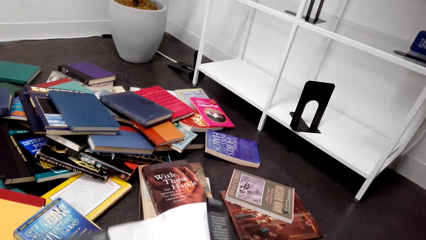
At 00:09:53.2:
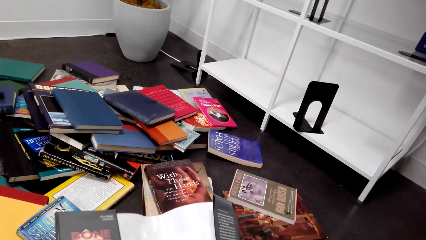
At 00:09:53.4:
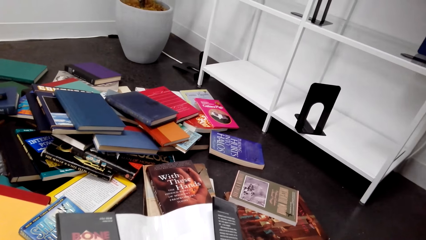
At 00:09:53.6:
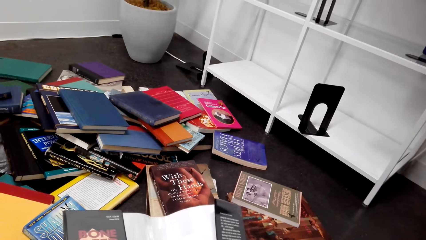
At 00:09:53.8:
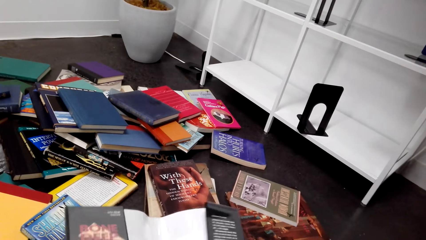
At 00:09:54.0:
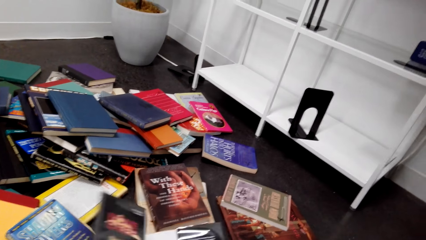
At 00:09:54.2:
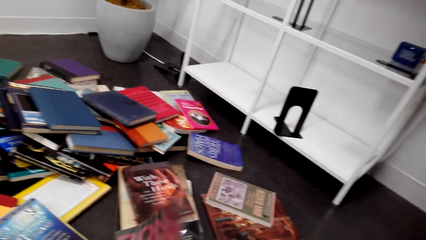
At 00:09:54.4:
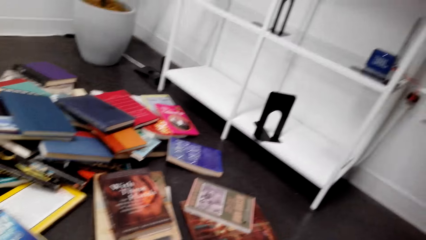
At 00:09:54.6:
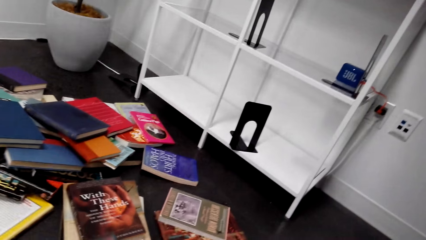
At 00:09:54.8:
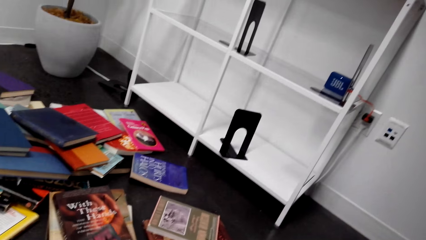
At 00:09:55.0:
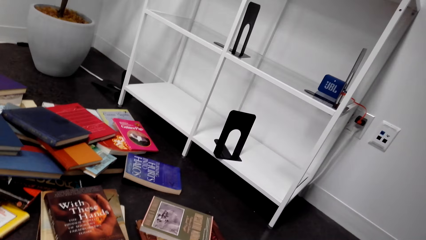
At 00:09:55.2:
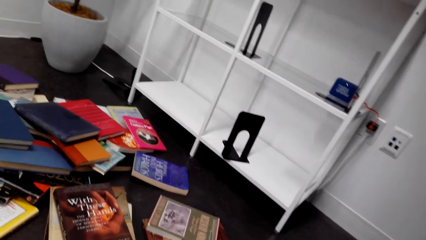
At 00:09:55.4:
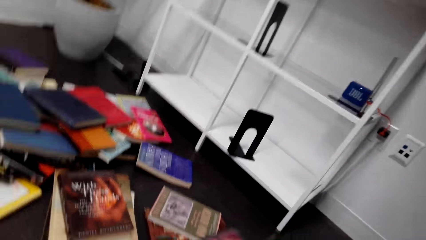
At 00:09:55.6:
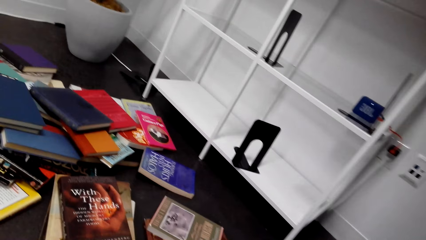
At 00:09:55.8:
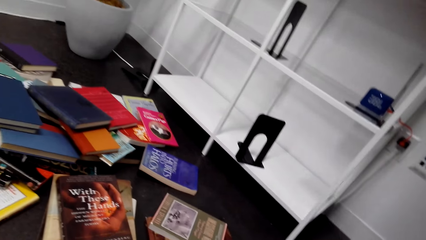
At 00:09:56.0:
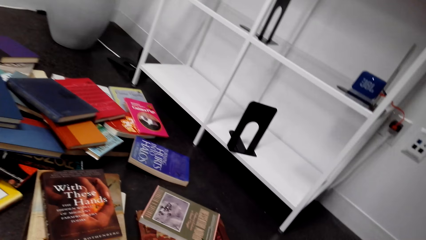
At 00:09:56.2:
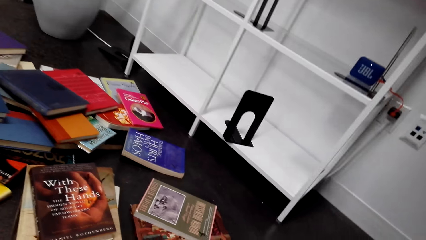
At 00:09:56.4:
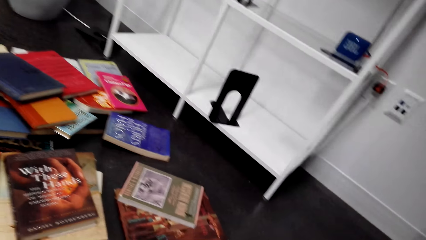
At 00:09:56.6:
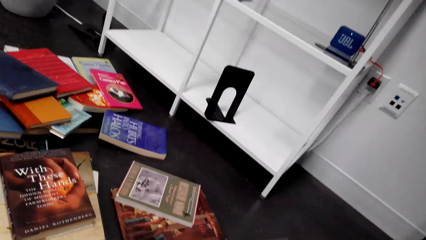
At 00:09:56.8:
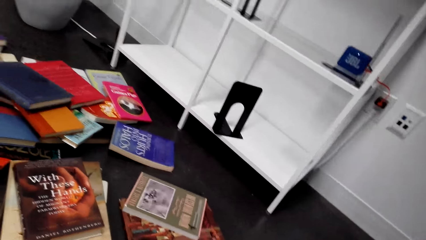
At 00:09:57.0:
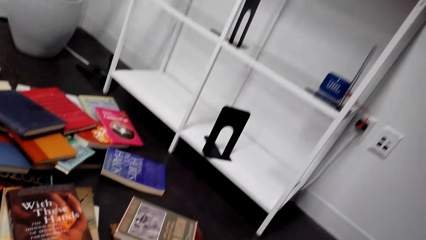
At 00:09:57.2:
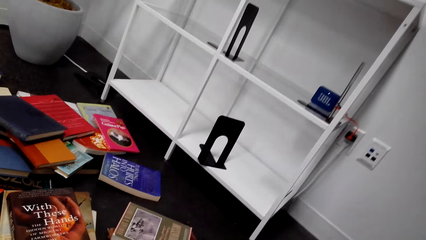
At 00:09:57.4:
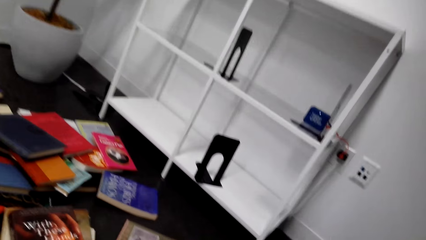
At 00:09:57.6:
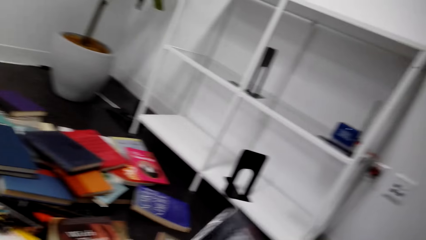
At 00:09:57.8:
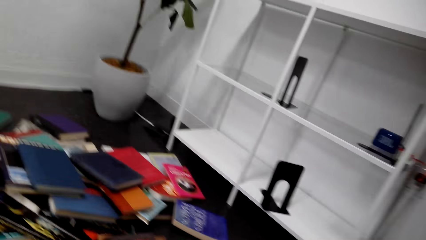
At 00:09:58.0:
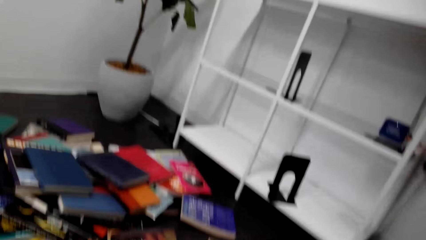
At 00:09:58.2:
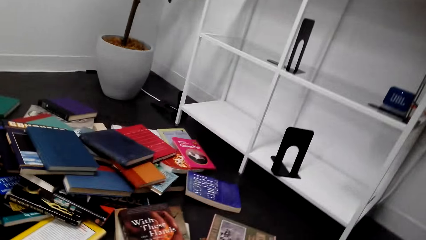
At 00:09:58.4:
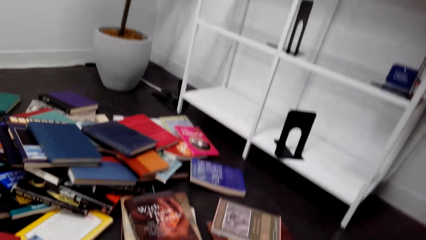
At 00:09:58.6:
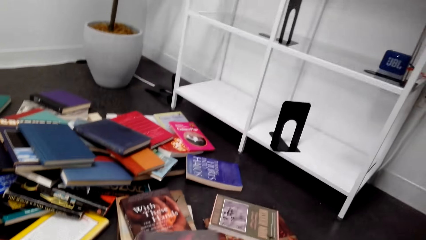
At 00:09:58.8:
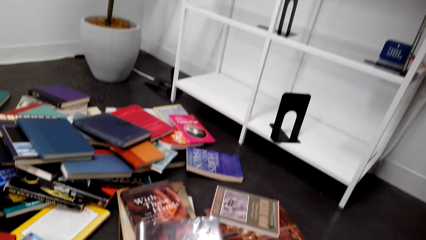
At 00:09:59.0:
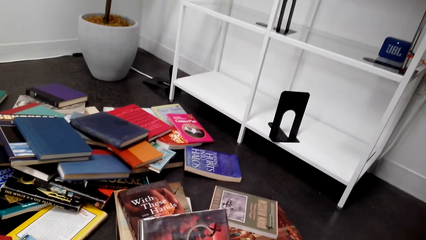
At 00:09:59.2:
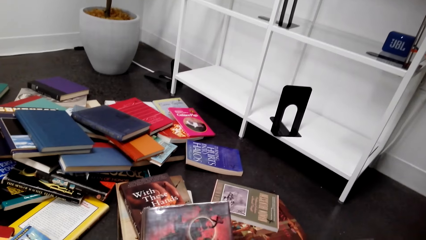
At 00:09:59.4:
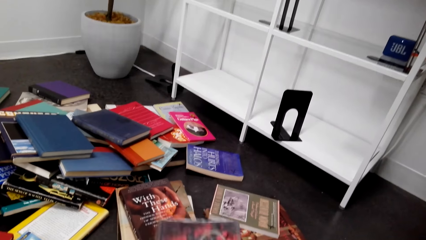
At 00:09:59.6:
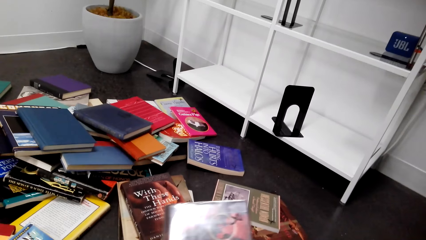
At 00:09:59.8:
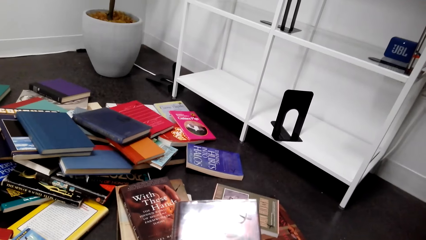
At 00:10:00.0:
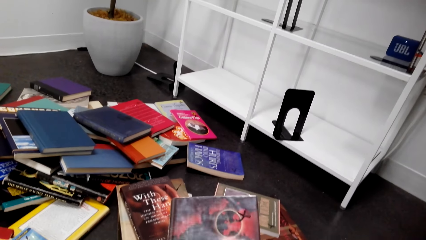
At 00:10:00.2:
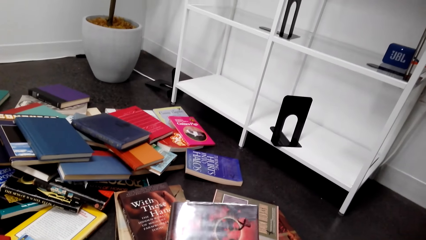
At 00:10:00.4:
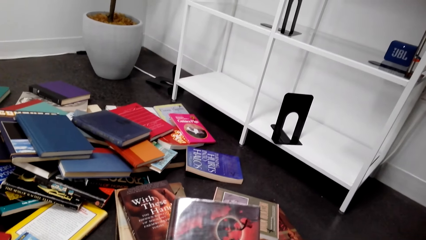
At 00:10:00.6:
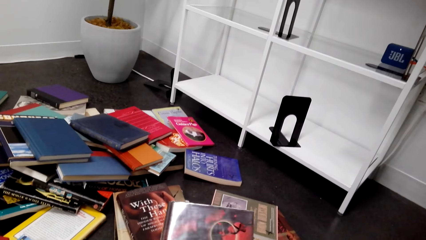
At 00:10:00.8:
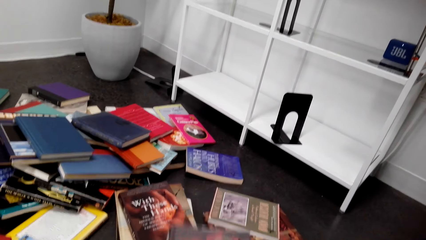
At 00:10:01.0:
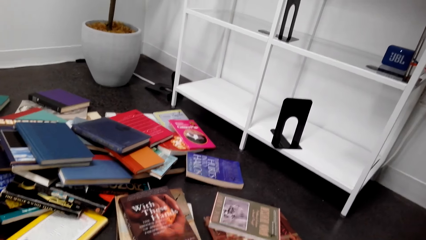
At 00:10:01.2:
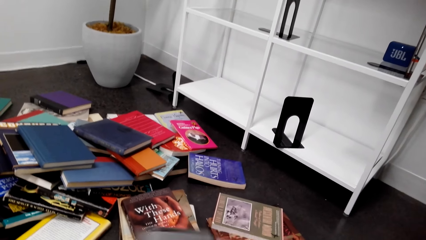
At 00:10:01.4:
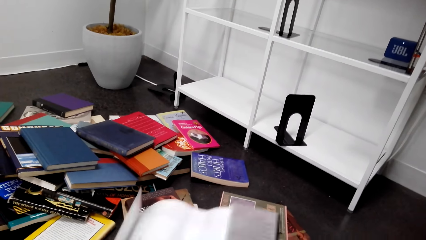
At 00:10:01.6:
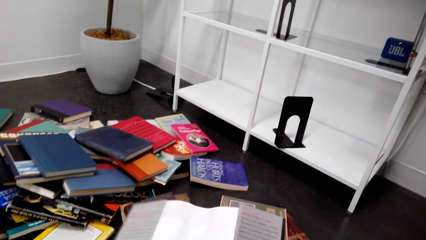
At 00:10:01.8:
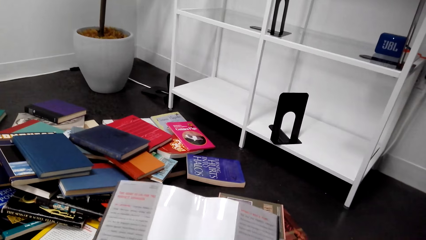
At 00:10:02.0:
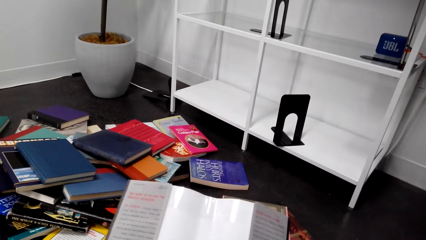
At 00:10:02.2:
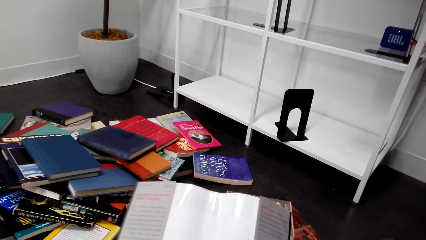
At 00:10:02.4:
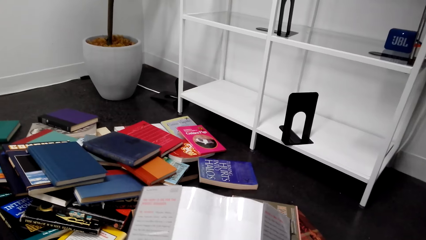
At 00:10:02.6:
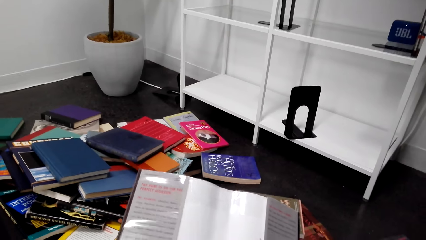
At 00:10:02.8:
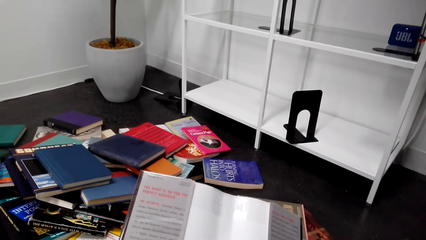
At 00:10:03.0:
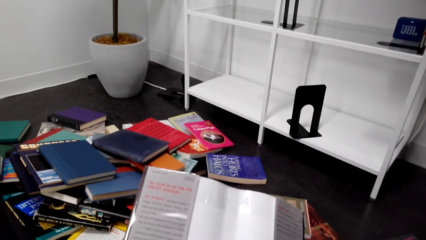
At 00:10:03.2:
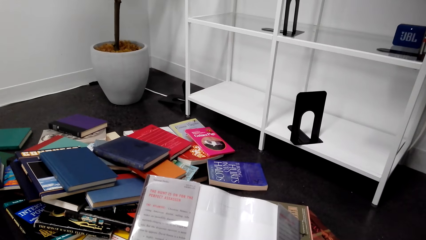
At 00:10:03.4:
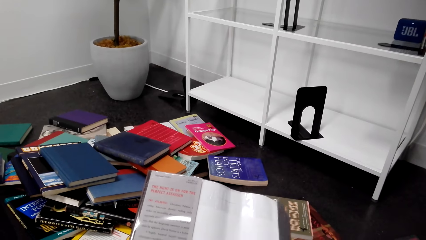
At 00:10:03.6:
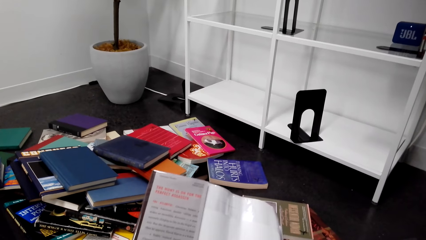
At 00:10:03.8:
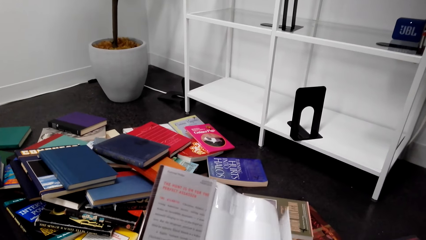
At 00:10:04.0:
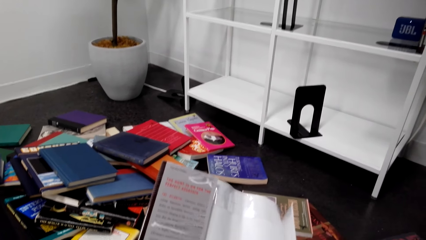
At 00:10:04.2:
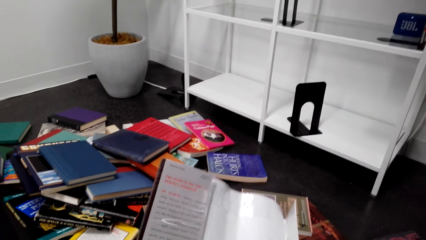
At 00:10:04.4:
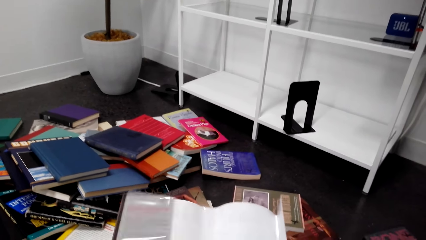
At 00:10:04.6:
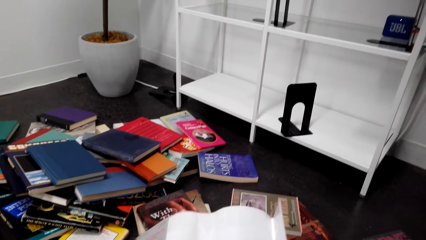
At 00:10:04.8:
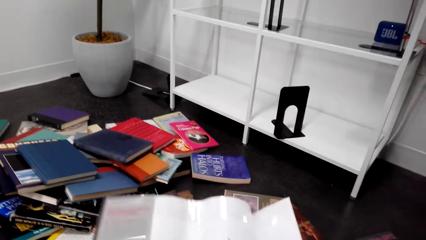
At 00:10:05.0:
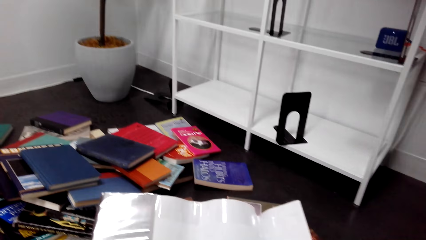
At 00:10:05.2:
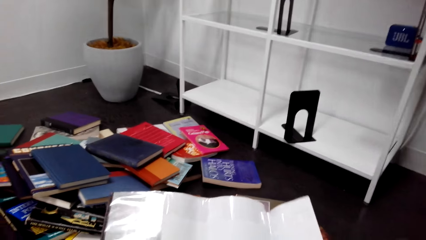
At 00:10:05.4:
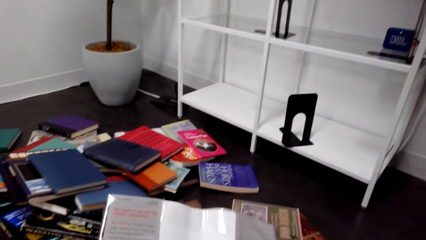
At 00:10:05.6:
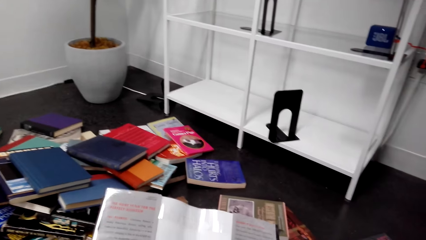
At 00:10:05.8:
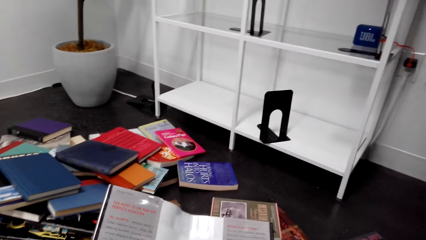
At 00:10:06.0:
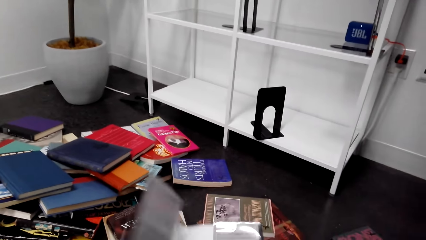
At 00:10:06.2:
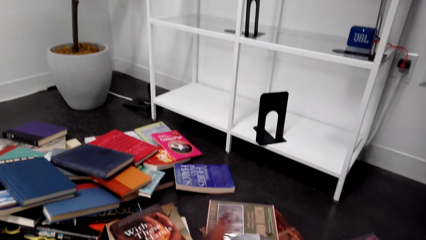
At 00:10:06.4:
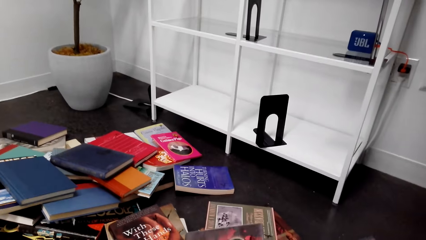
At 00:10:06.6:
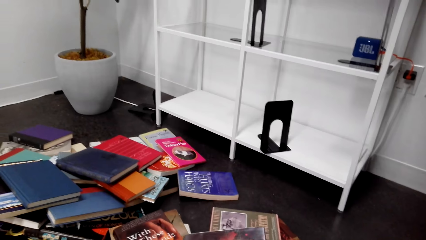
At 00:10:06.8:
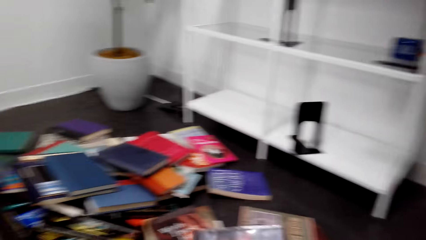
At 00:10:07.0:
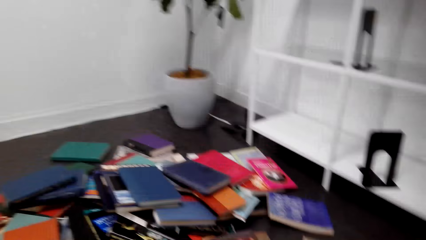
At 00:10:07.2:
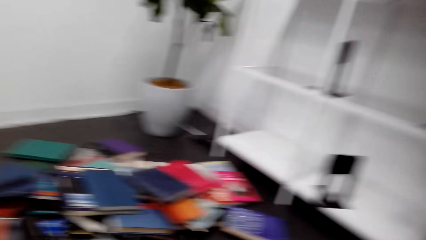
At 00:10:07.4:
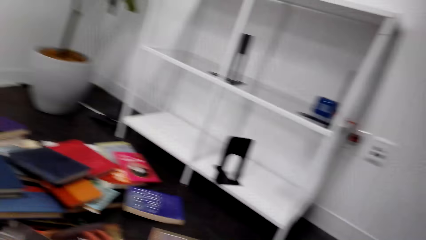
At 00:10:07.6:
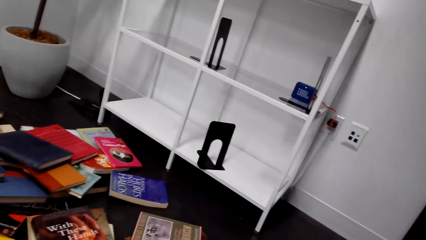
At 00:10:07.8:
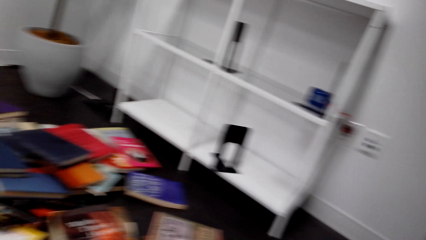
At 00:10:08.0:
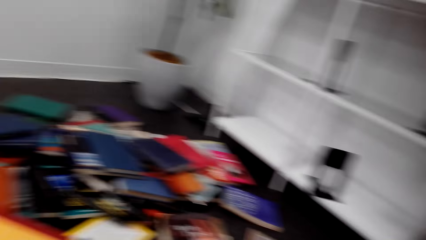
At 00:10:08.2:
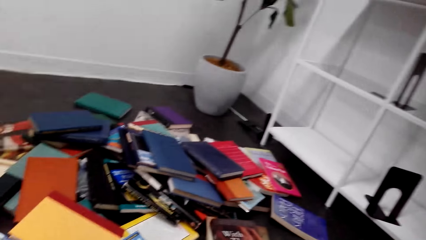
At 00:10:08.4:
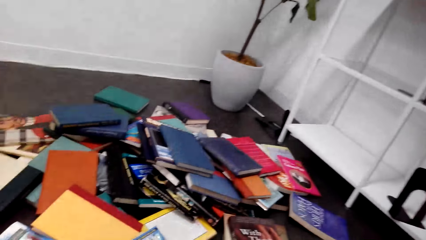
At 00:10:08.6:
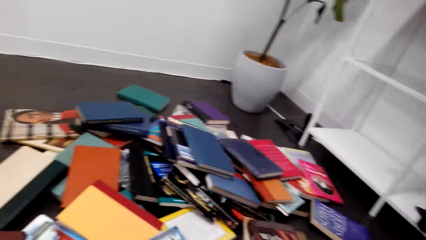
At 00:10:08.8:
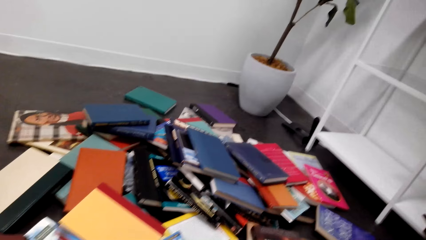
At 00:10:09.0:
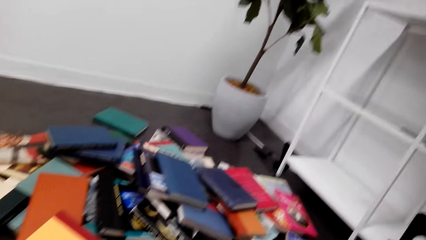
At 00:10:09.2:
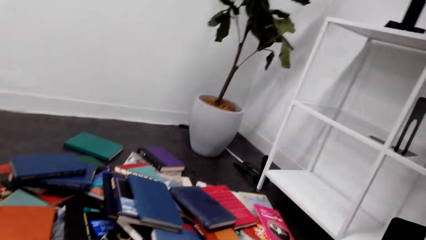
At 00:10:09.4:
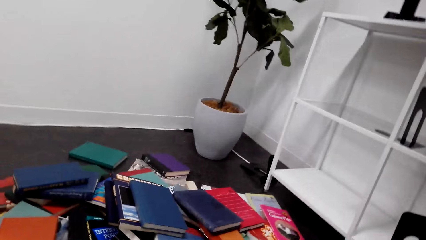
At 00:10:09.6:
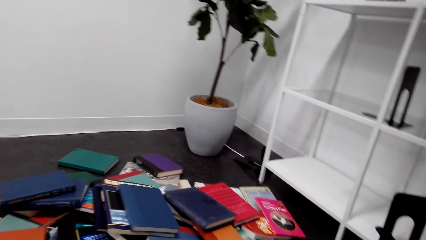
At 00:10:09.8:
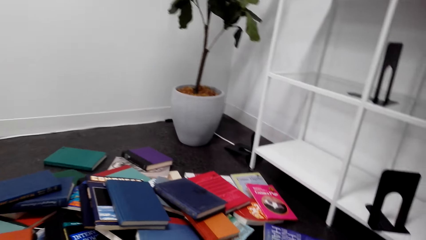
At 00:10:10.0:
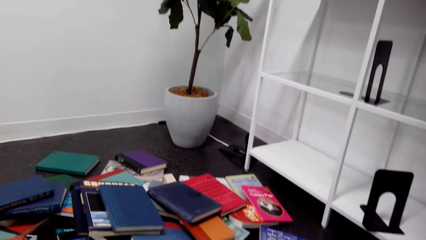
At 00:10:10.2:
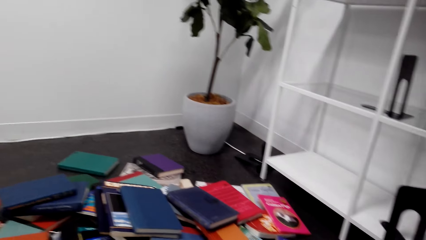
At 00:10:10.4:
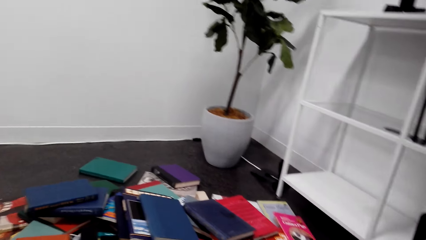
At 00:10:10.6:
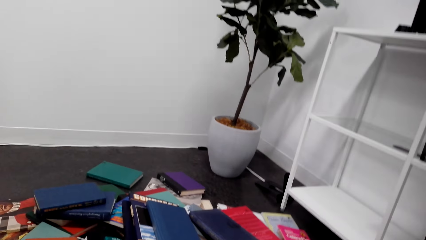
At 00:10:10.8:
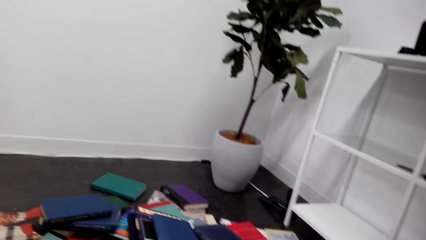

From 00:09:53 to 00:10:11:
The camera wearer opens the book cover. They read the book cover, close the book cover, and check the books on the floor. They pick up a book cover and read the book cover. They open the book cover, read the book cover, close the book cover, and look around the floor.
